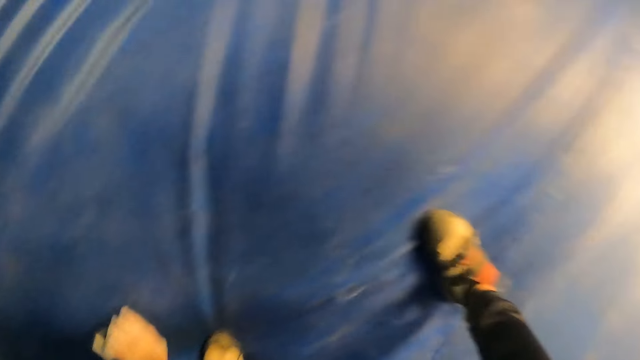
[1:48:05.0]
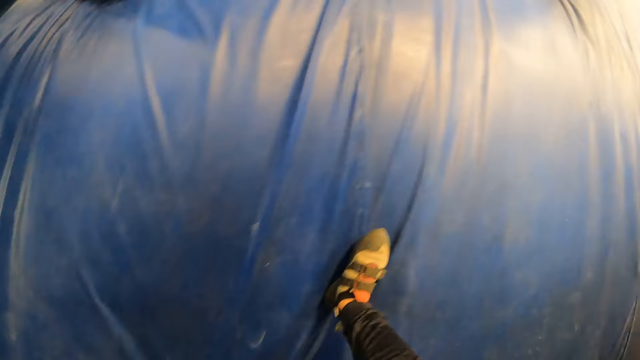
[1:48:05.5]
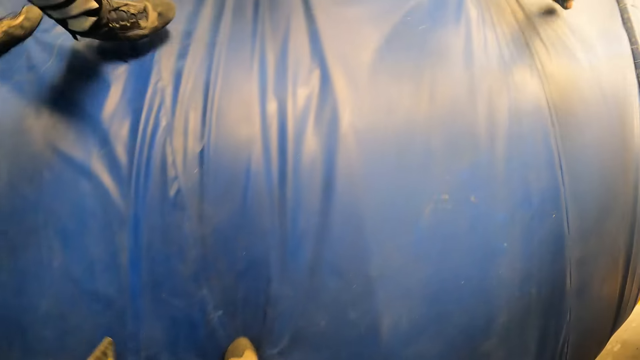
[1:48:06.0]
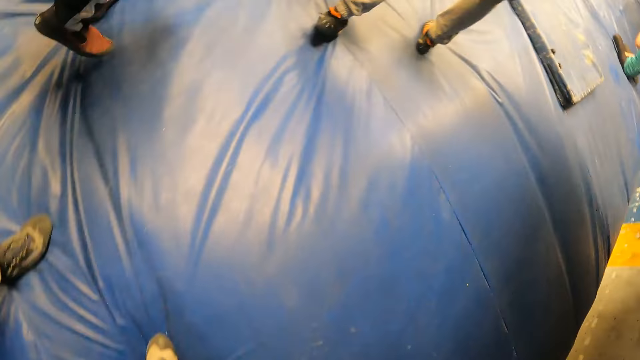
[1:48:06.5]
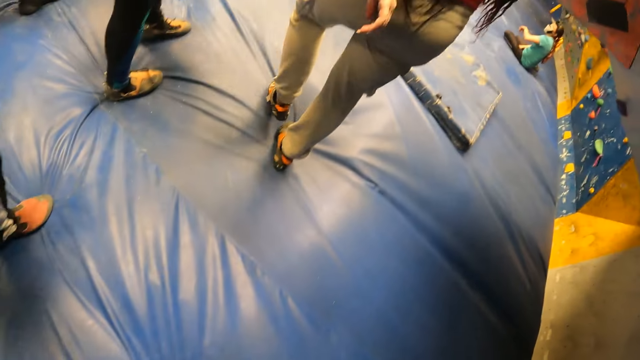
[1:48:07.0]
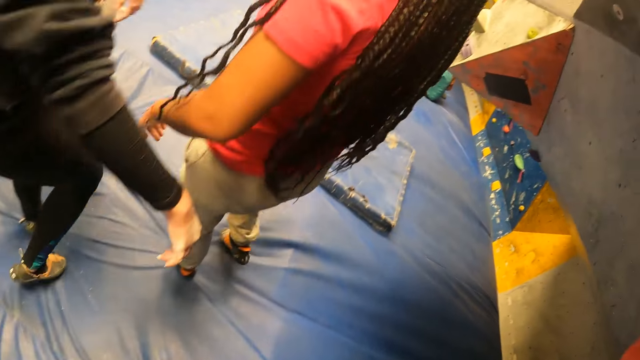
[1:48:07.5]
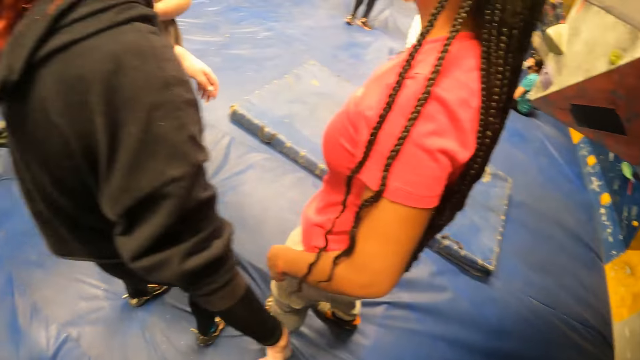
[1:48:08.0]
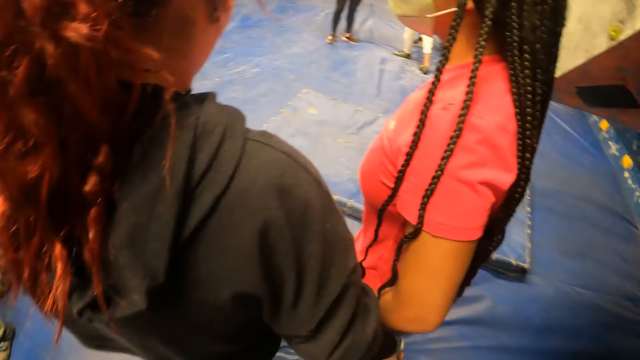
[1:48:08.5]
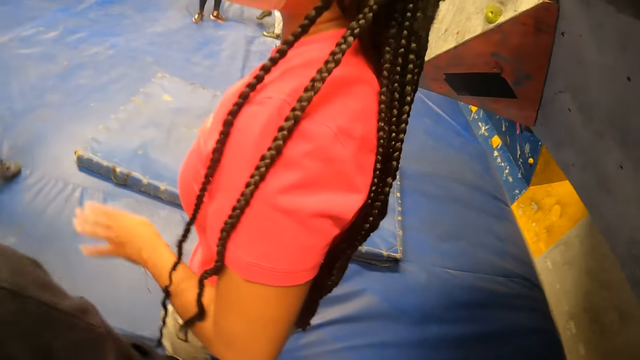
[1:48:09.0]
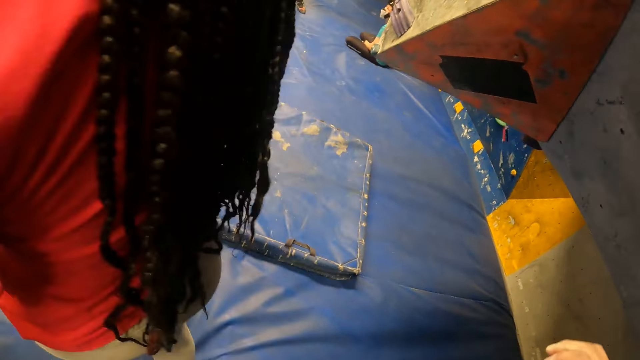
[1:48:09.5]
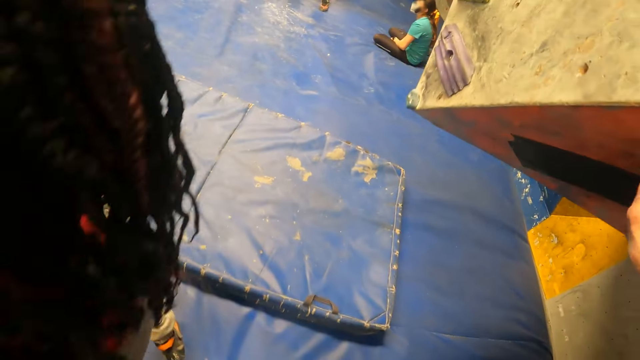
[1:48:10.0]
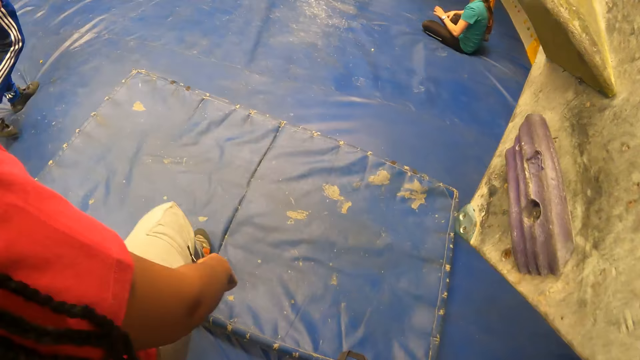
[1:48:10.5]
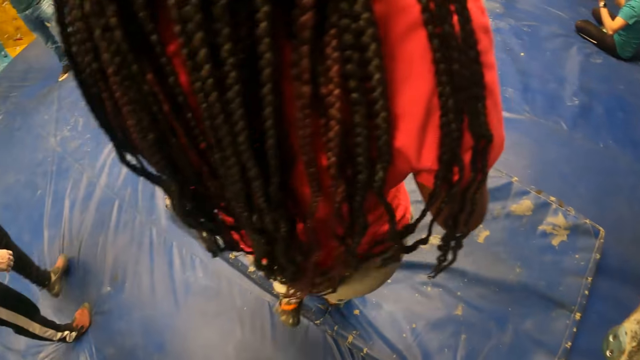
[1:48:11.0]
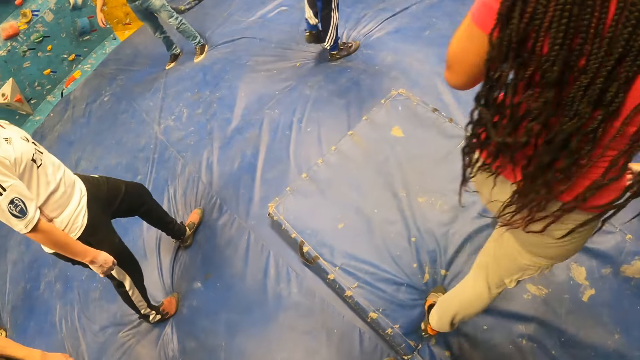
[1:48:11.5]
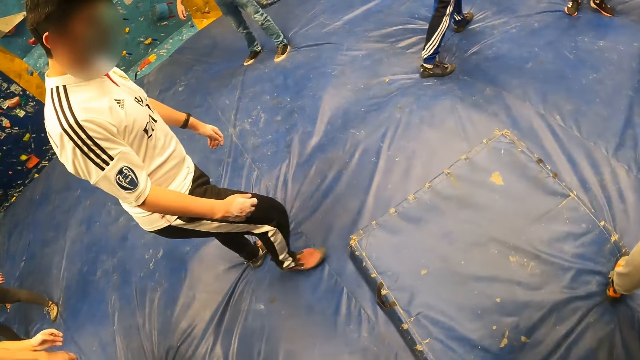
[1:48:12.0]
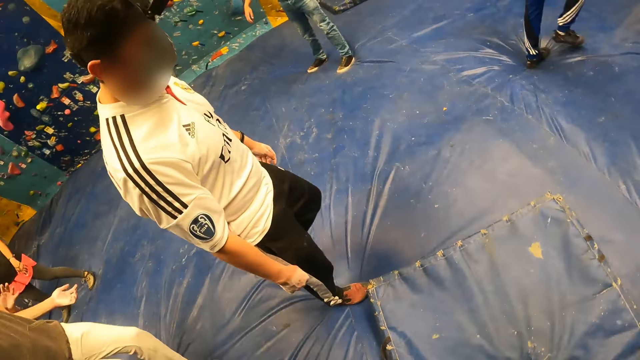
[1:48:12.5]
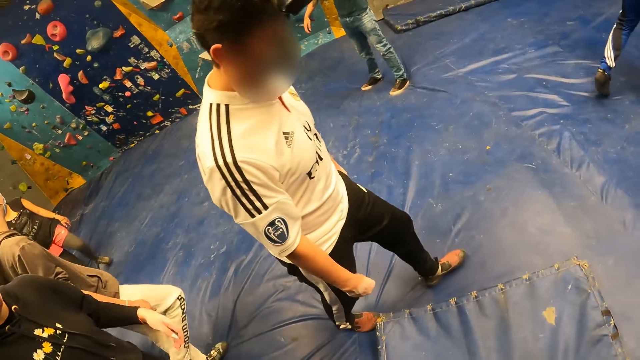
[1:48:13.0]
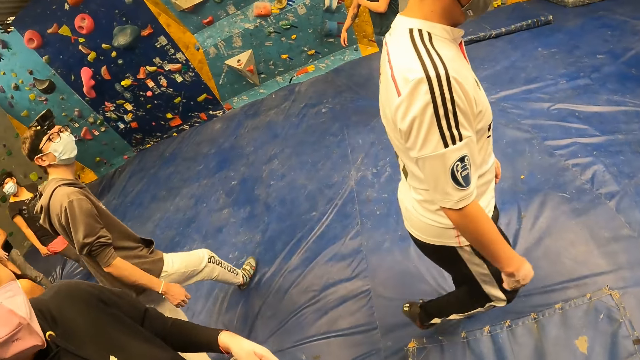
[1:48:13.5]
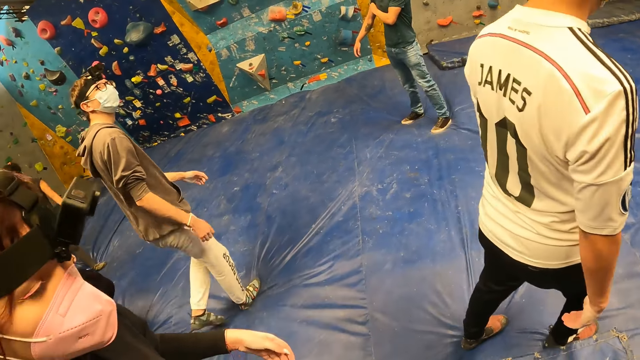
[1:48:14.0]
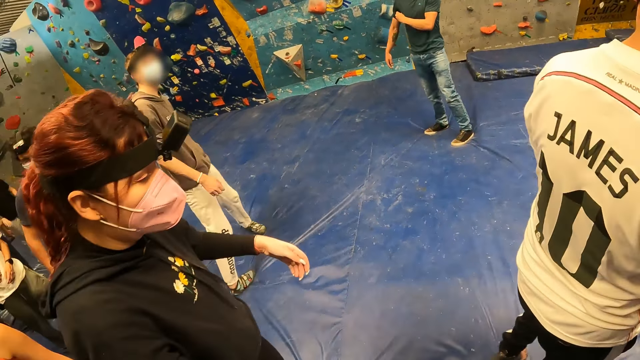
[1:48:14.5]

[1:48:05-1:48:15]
The camera wearer picks the phone from the floor with his left hand. He walks around the room.

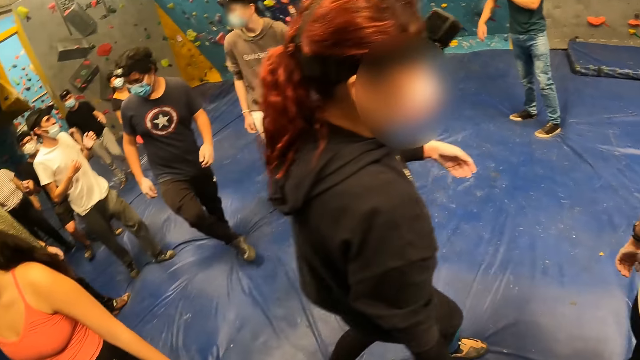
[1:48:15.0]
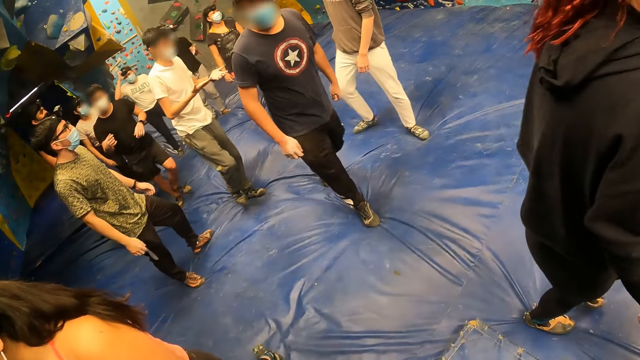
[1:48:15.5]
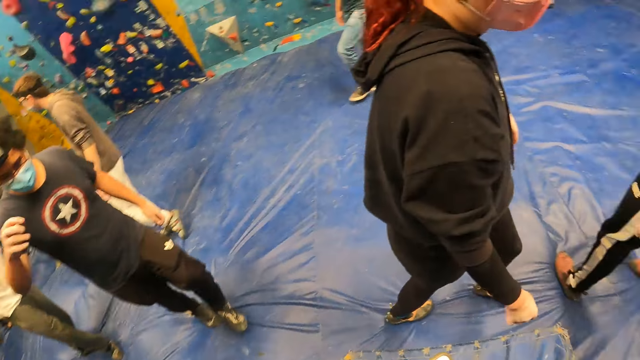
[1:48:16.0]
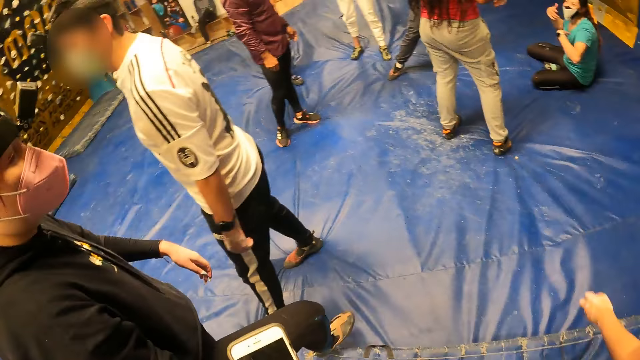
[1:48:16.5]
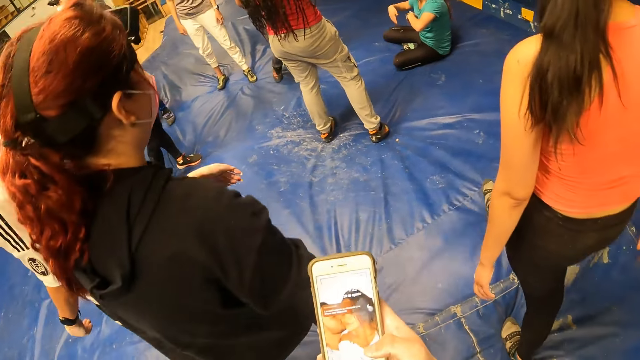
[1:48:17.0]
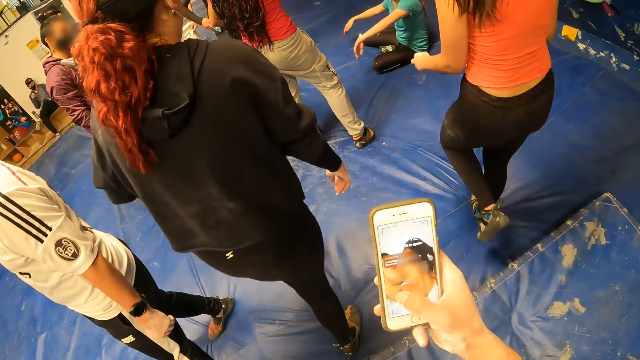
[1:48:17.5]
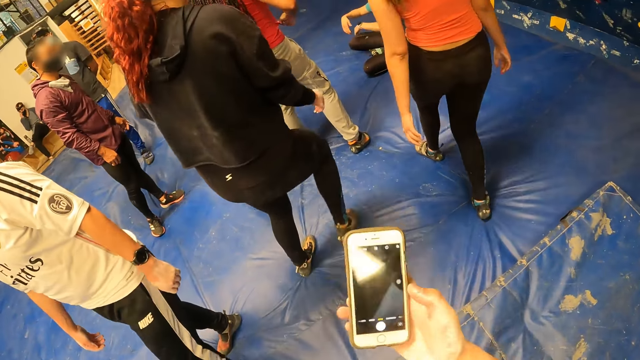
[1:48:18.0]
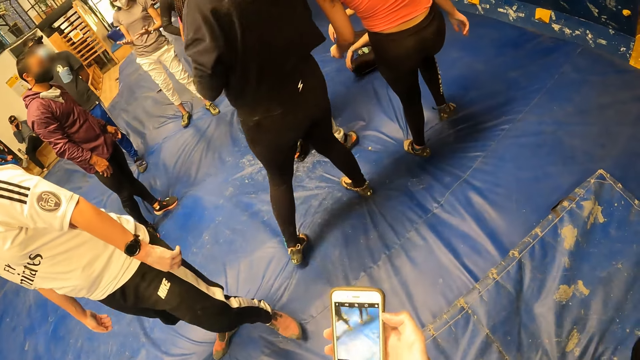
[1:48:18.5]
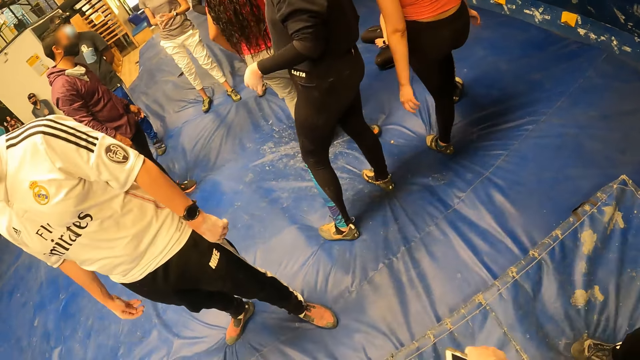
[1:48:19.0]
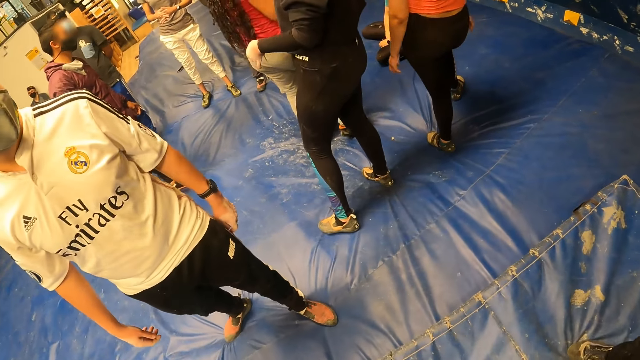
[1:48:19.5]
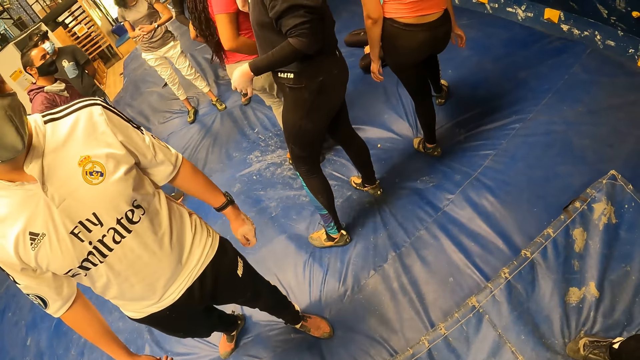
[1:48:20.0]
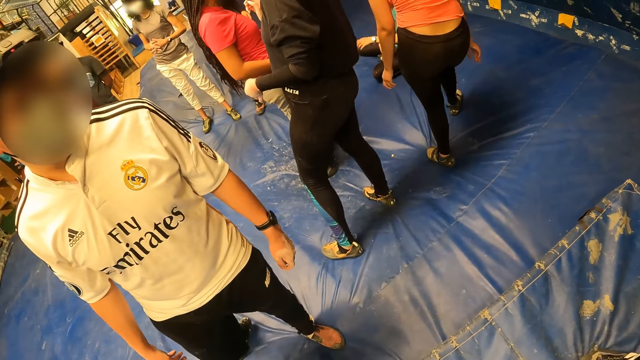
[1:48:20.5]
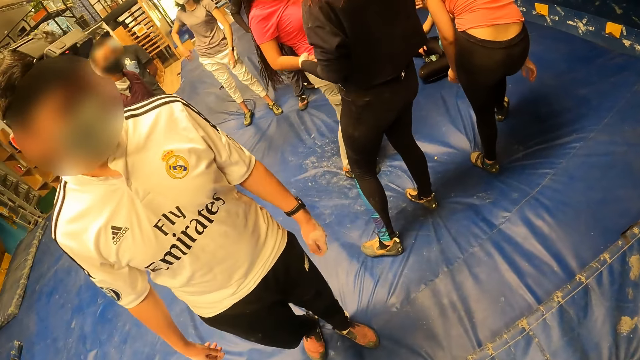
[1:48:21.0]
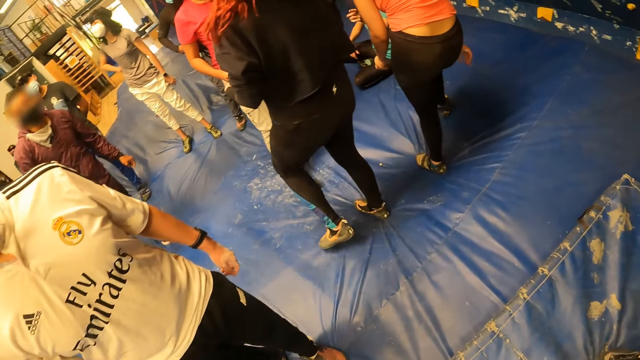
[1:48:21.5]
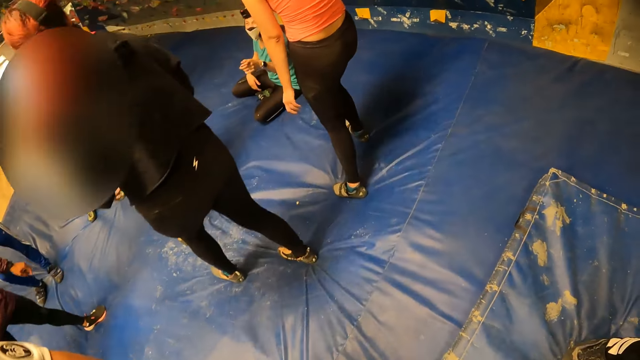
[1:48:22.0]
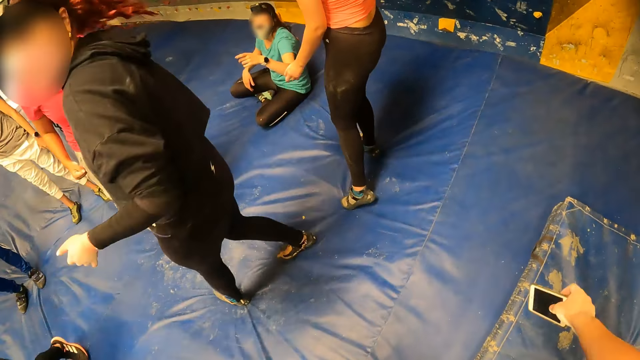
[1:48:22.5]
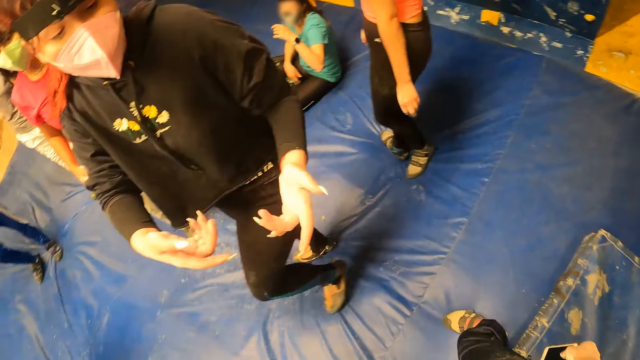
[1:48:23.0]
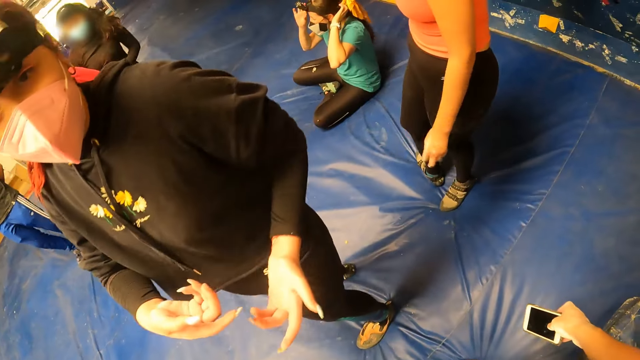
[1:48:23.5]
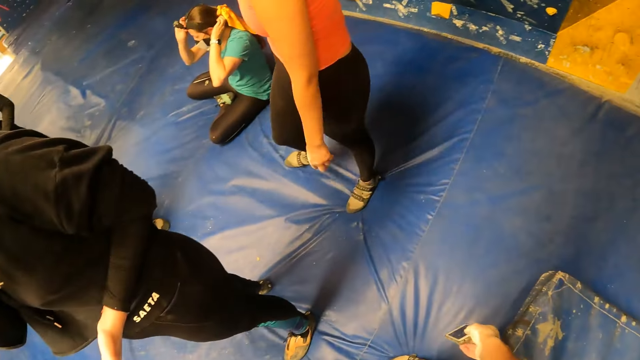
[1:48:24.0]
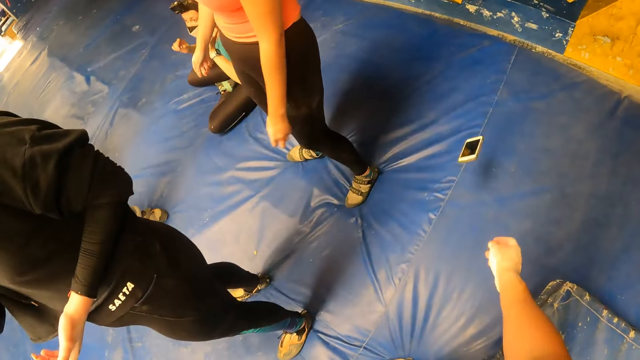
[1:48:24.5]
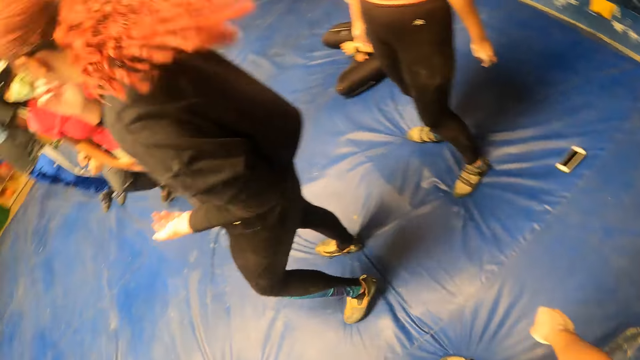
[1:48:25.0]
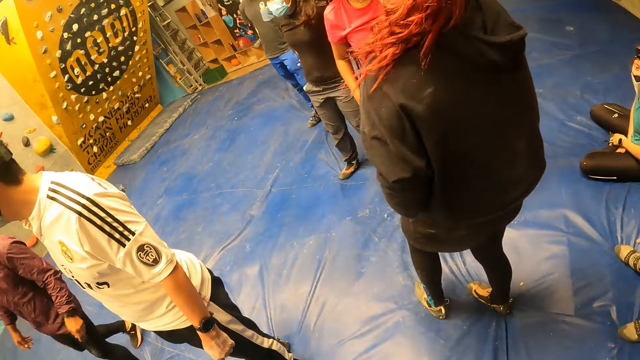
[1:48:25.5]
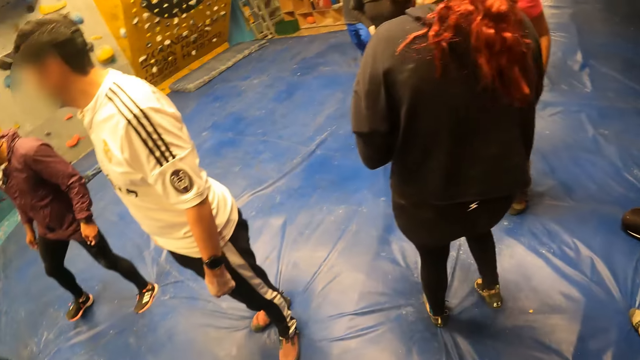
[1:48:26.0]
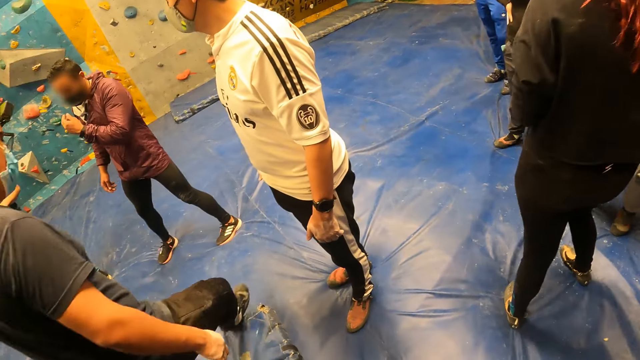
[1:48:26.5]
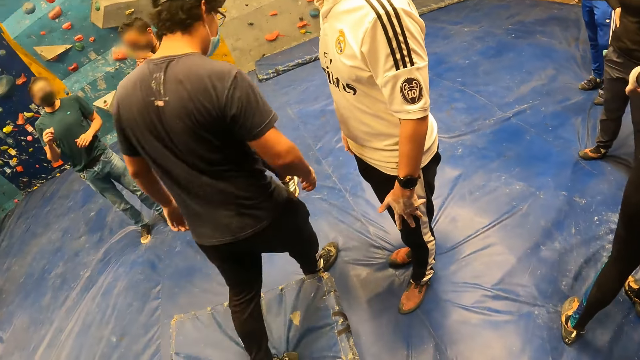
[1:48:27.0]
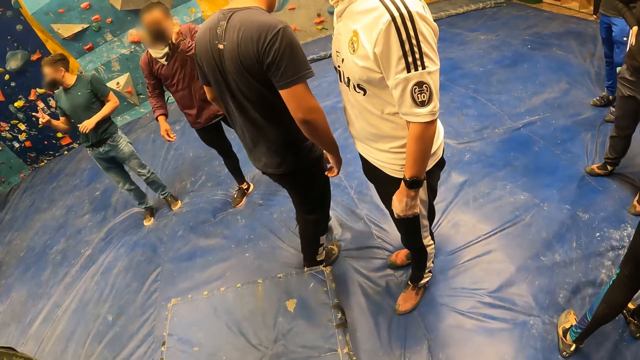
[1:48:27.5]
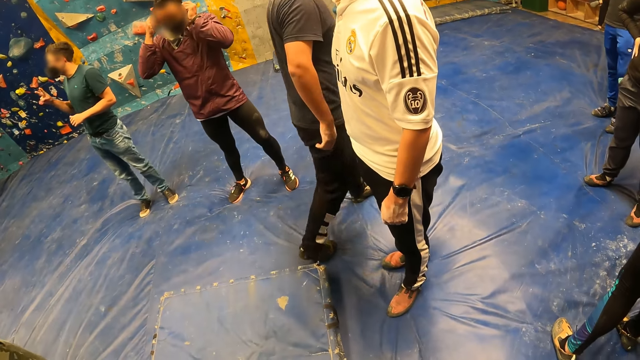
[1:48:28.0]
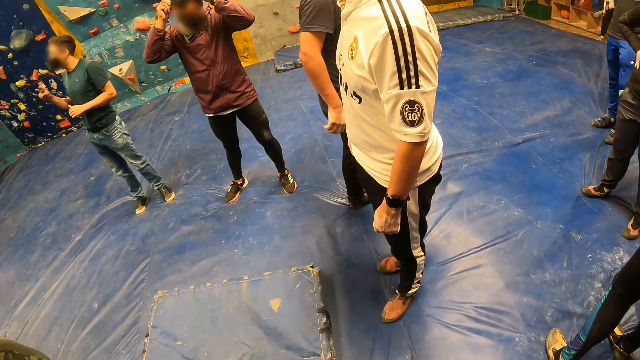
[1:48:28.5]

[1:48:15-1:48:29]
The camera wearer operates the phone with his right hand. He checks on his phone. A woman interacts with the camera wearer. The camera wearer drops the phone on the crash pad with his right hand.
